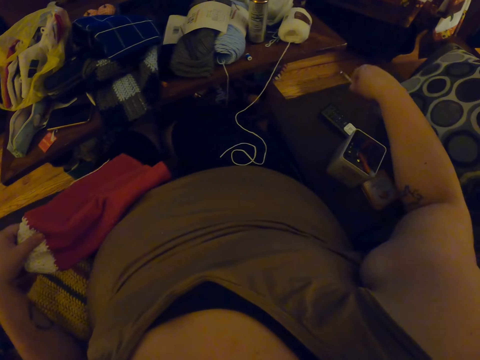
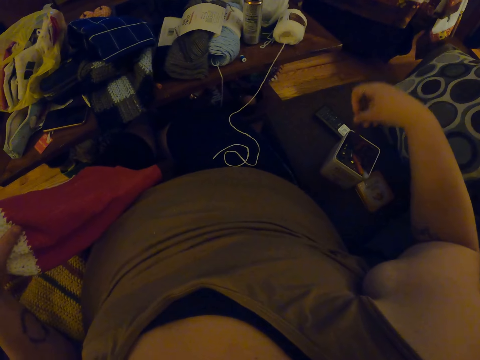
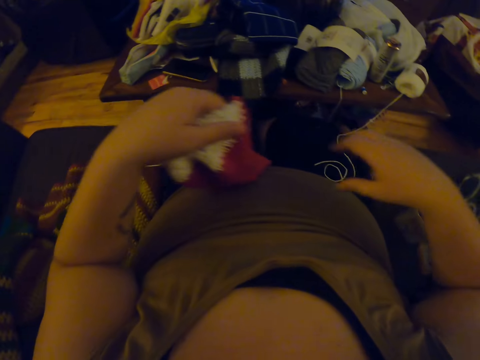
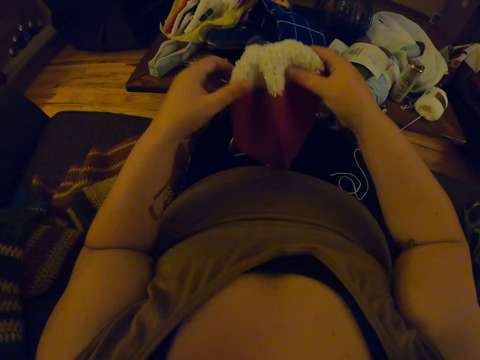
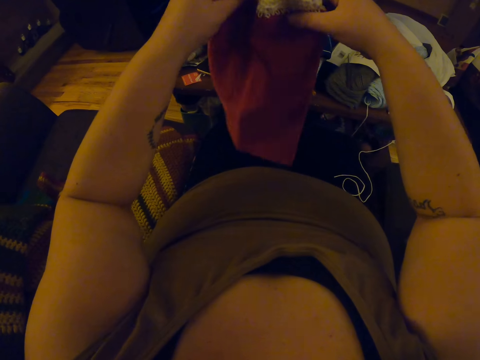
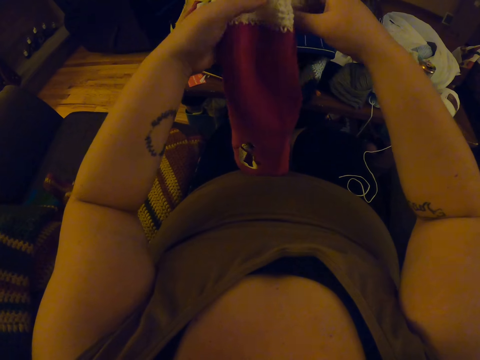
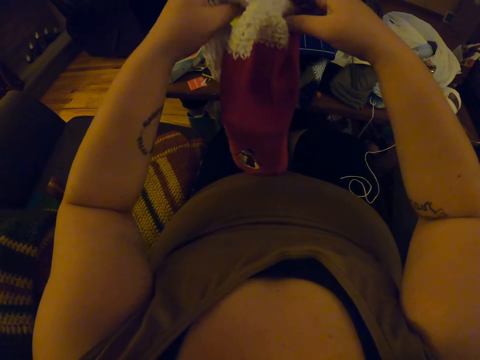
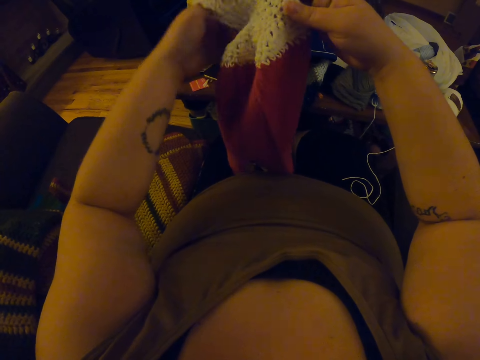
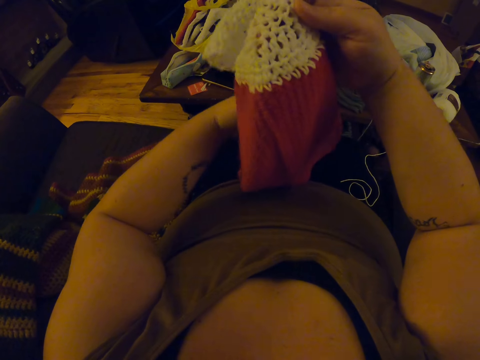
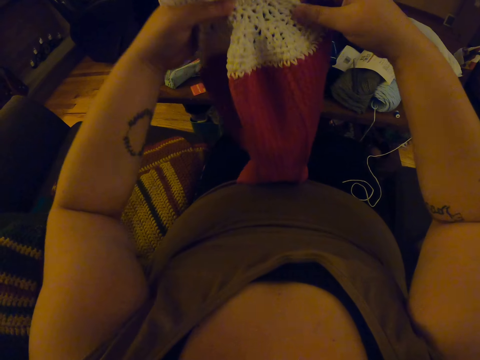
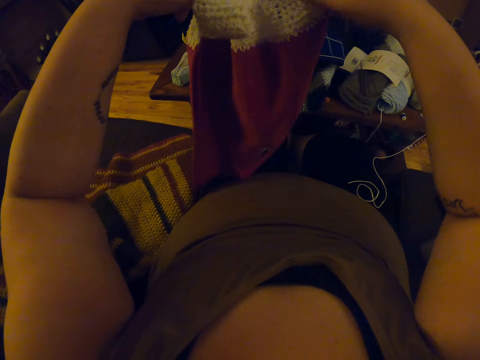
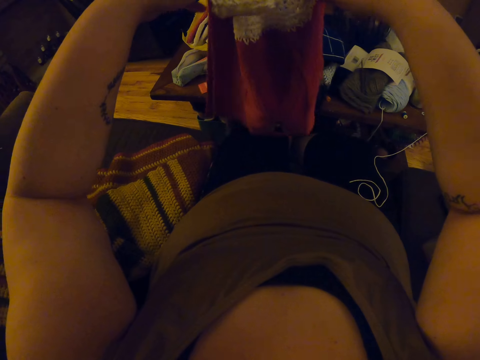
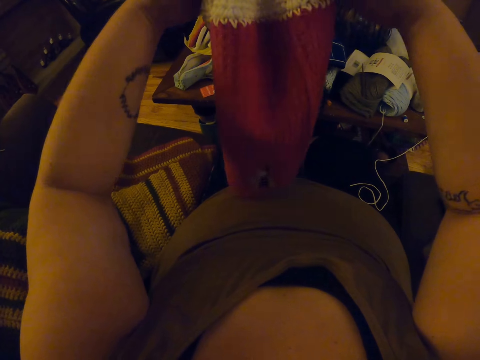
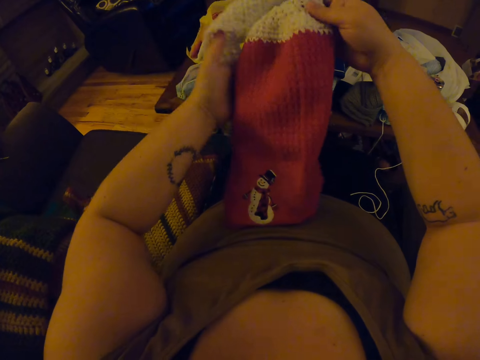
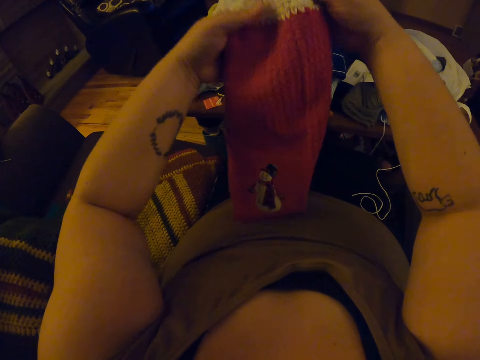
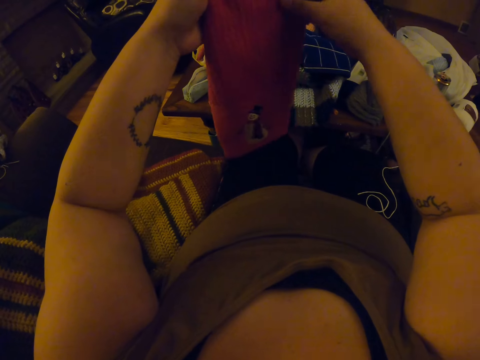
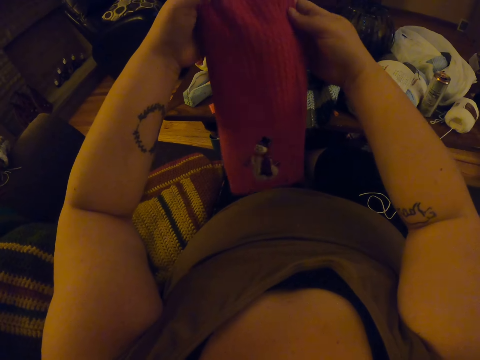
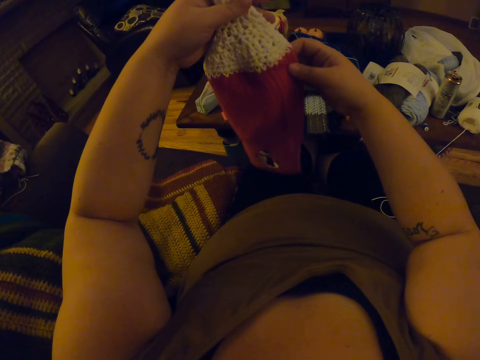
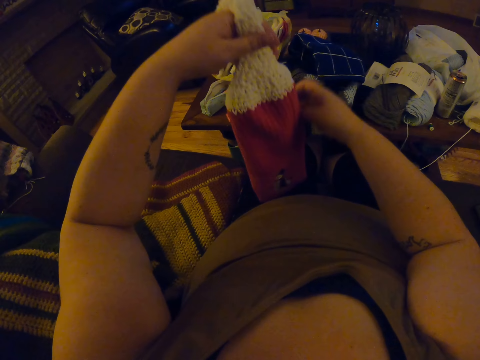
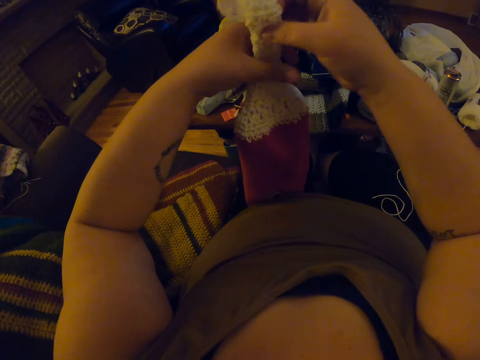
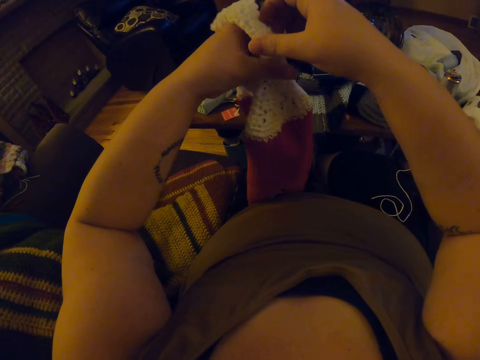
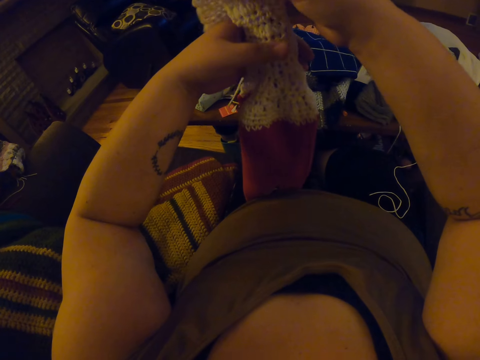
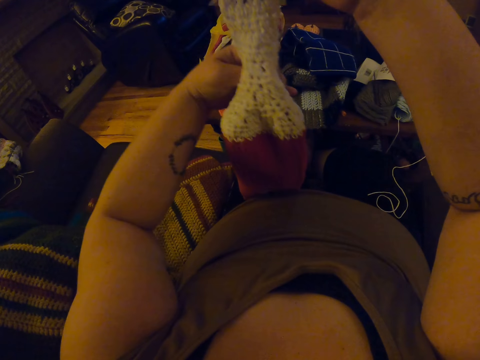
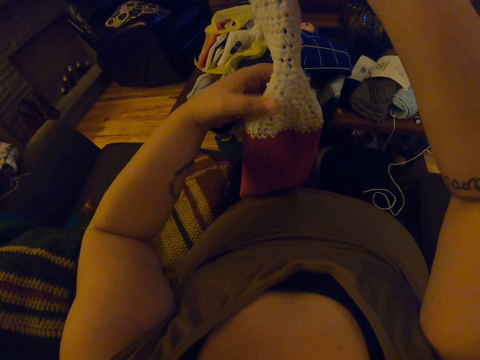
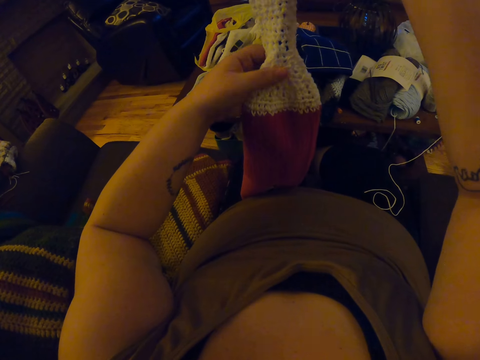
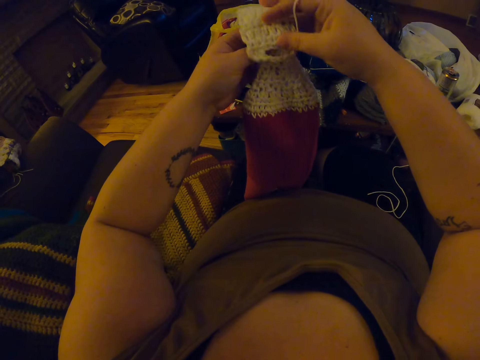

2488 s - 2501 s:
The camera wearer drops the crochet hook in a container beside her. They examine the fabric.

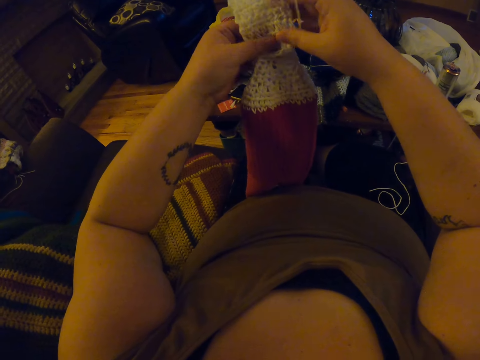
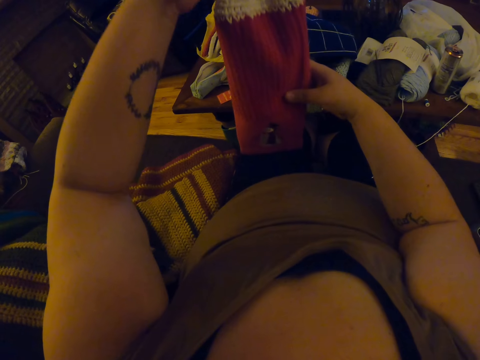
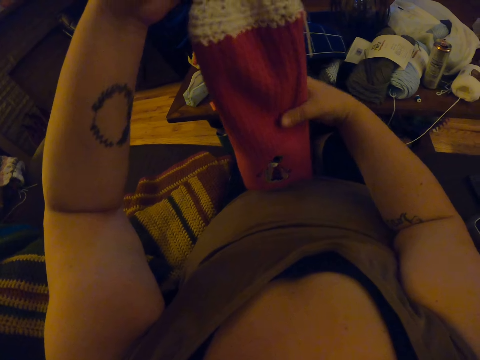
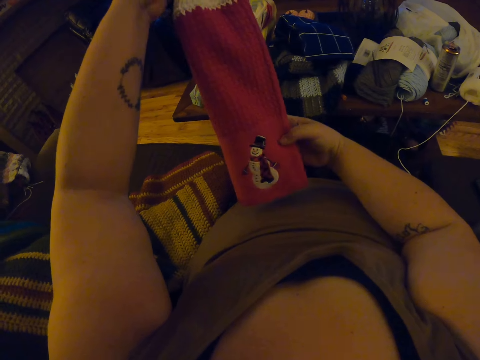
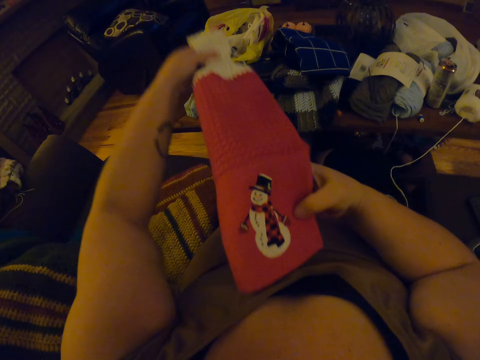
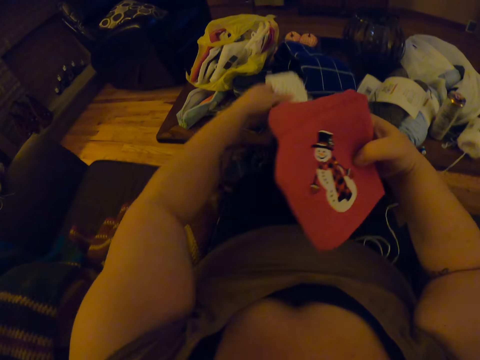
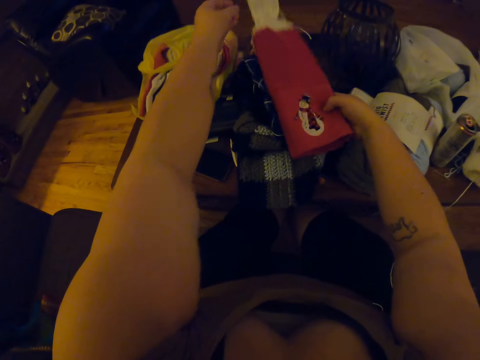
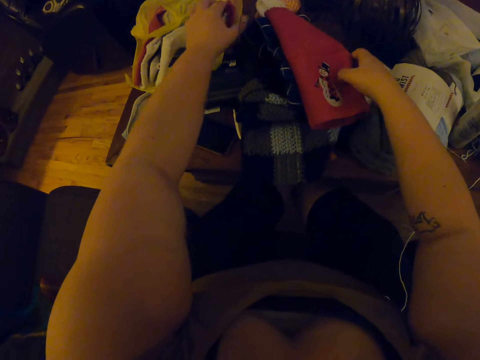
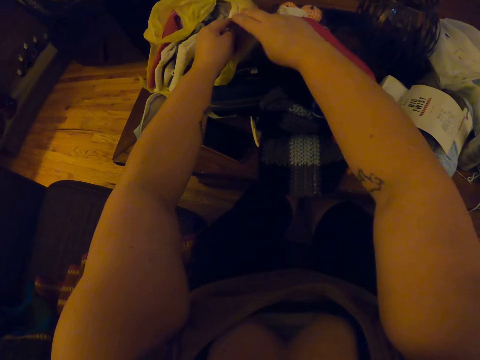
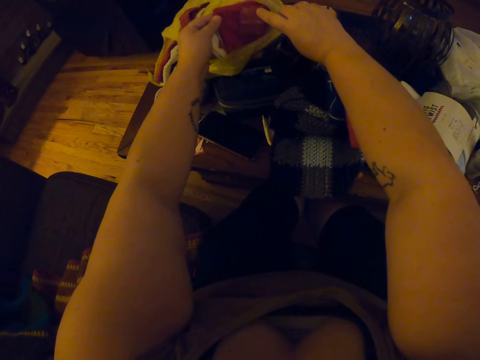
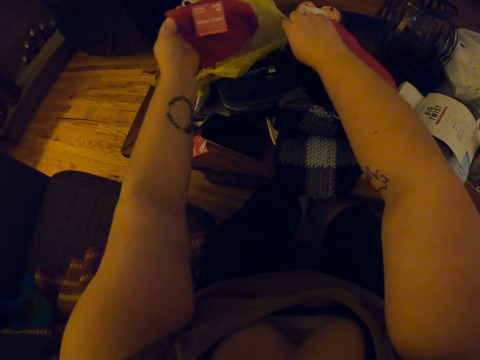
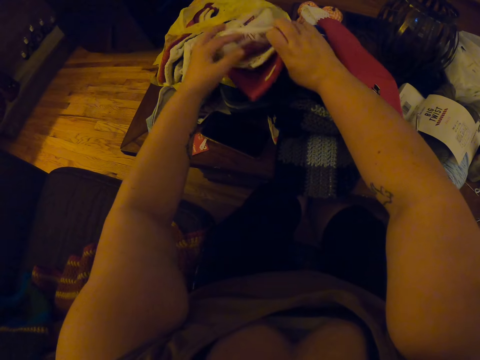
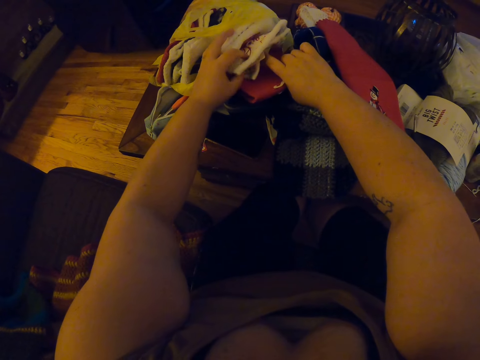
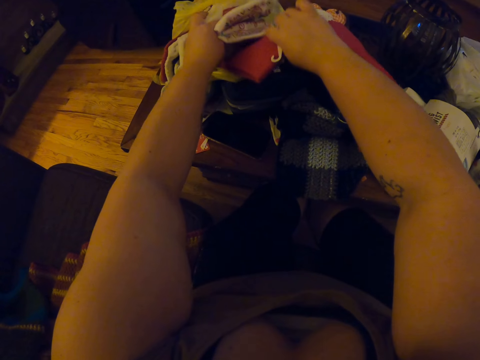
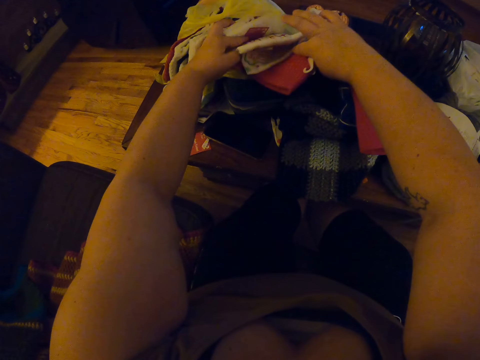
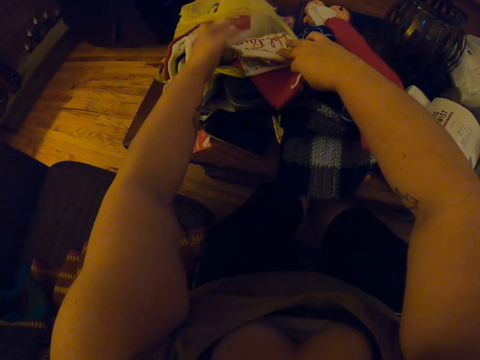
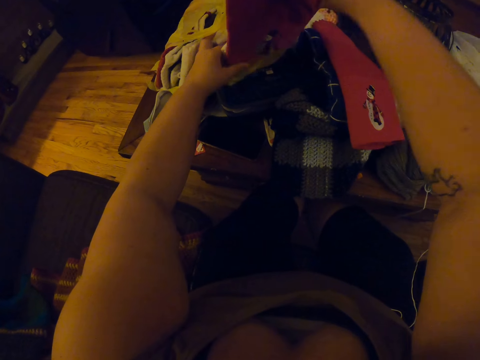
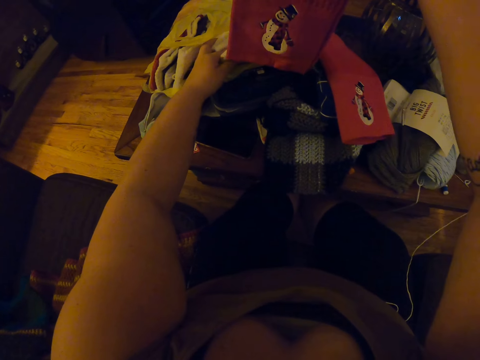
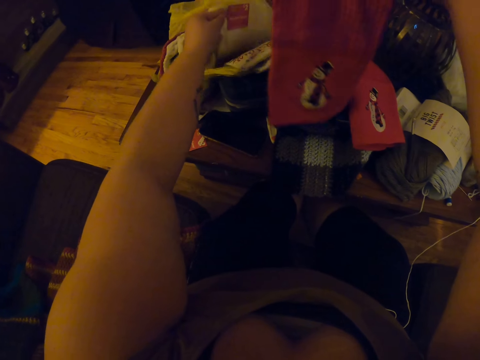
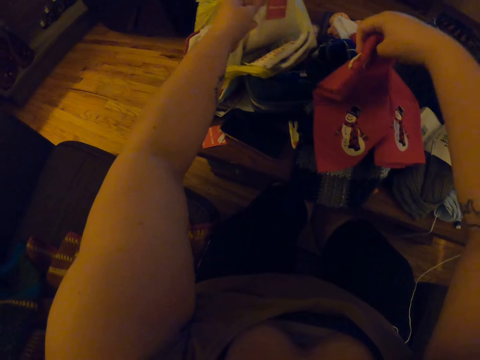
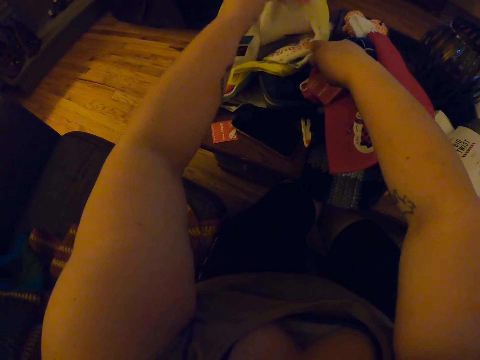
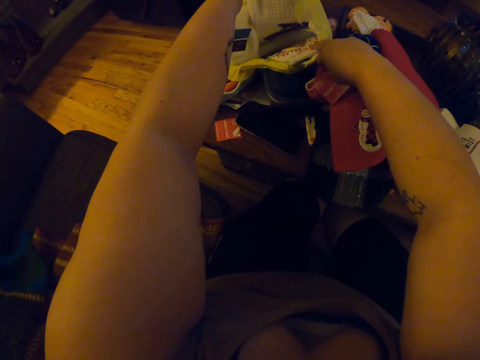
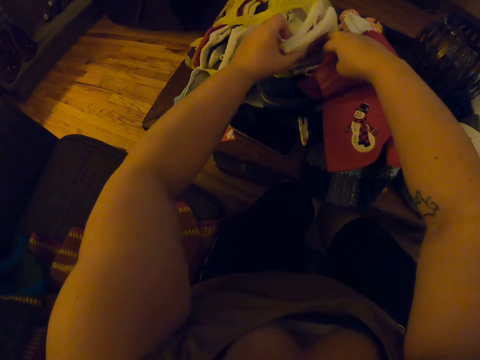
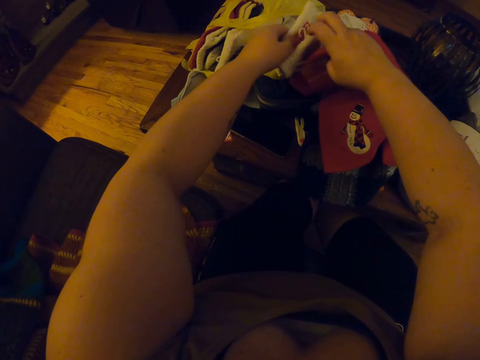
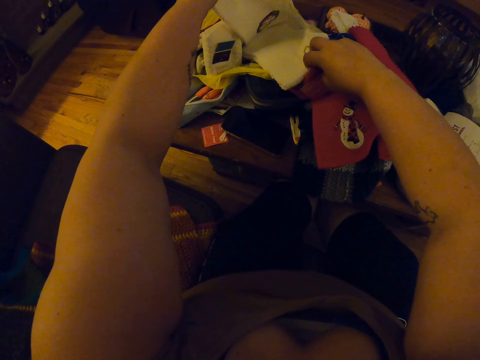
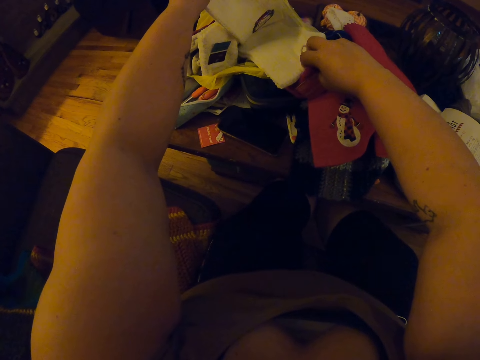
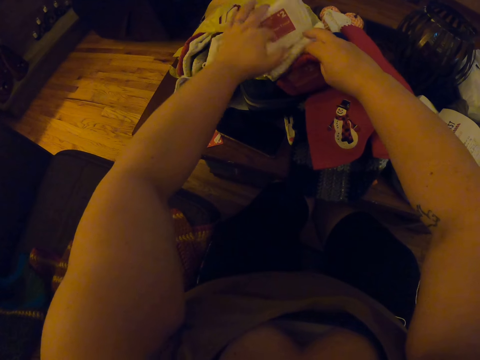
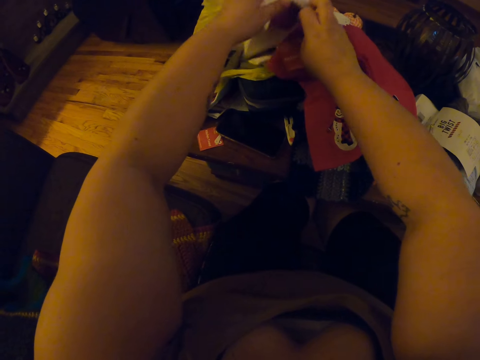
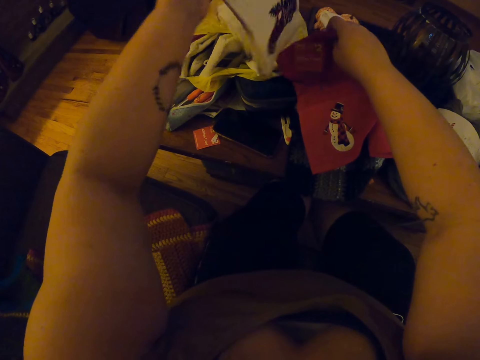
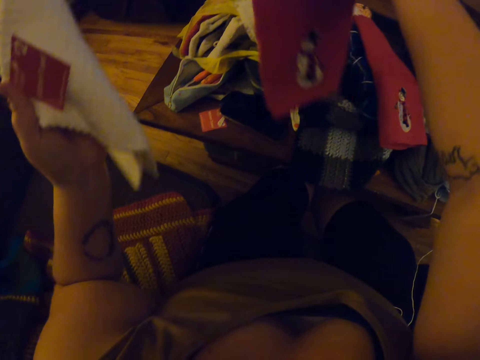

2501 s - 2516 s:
The camera wearer drops the knitted fabric on the box on the table. They go through fabrics in the box on the table. They bring out a red fabric from the box on the table. They pick up a white medium towel. They go through fabrics in the box on the table. They bring out a white fabric from the box on the table.
